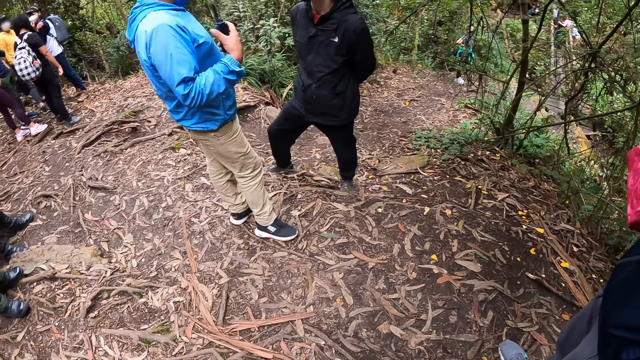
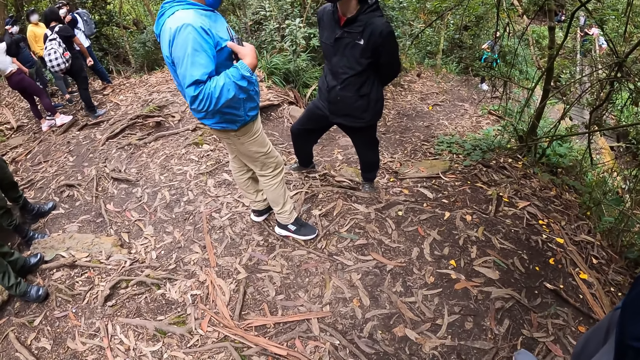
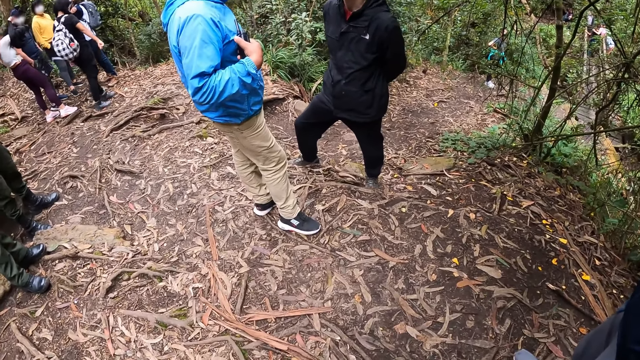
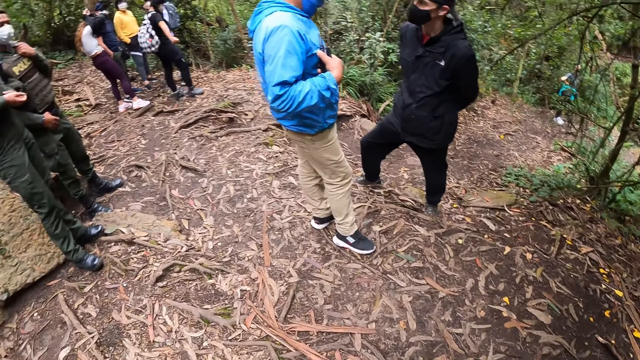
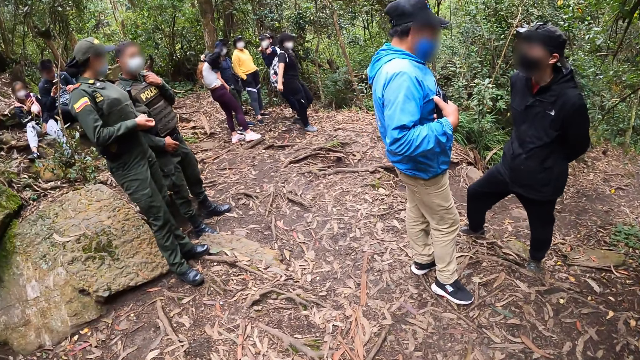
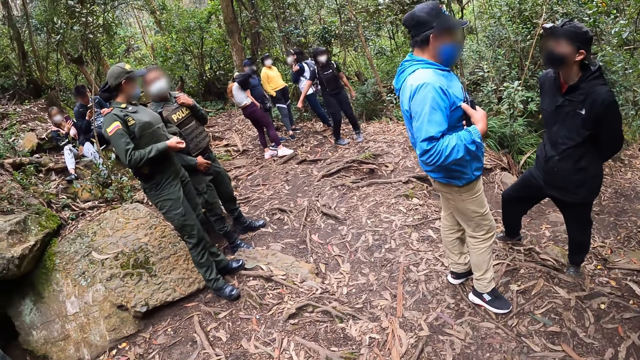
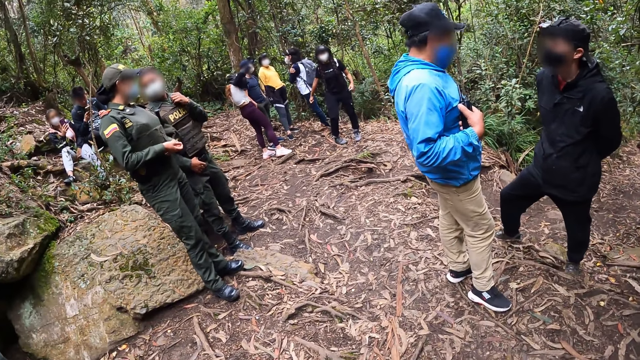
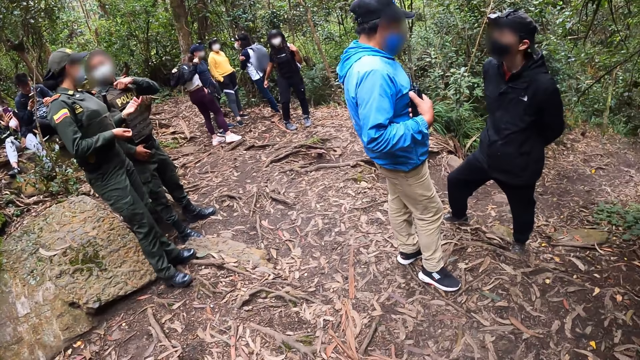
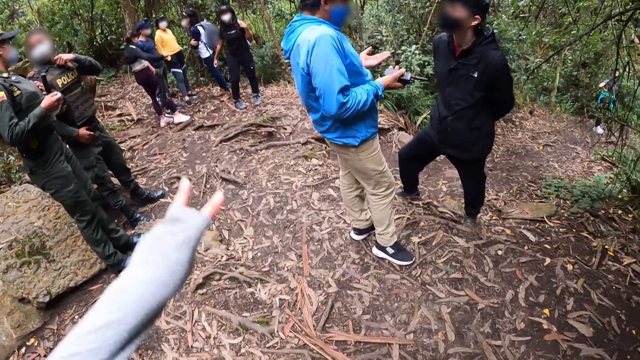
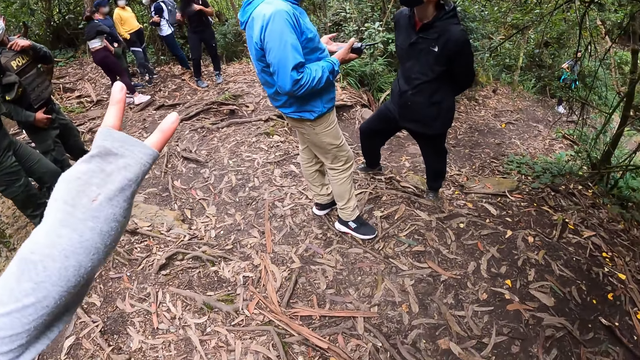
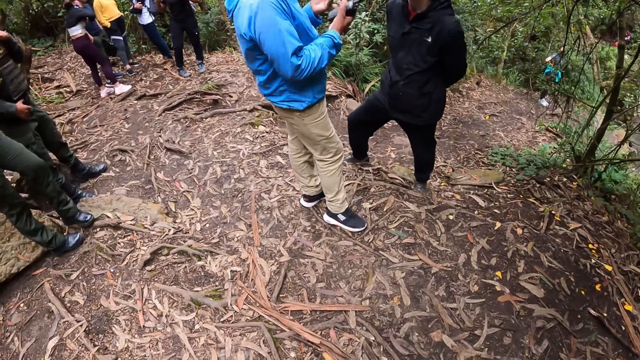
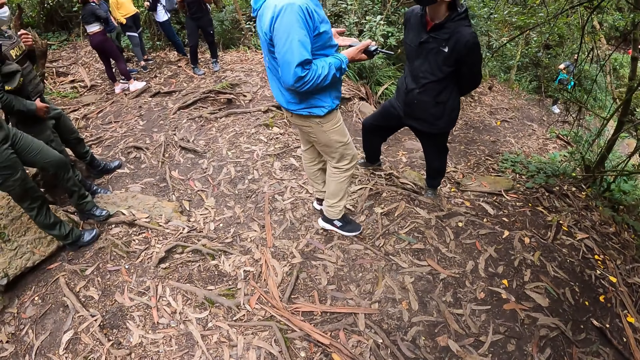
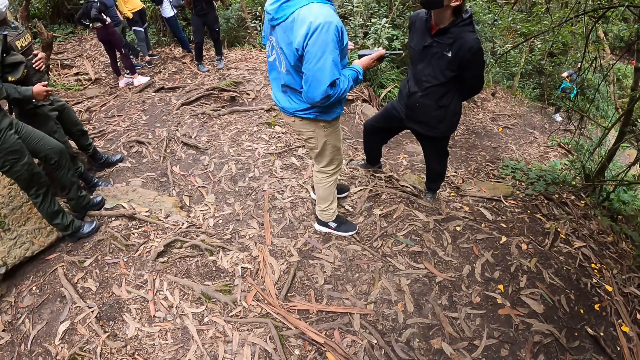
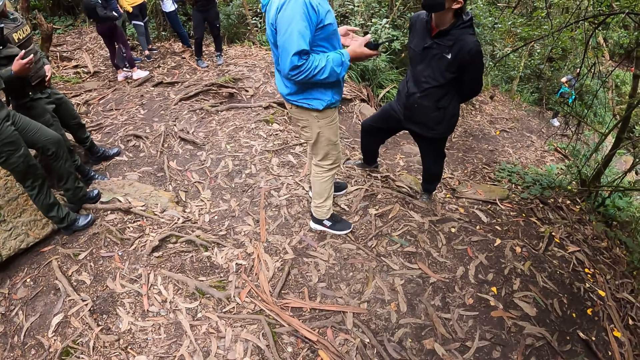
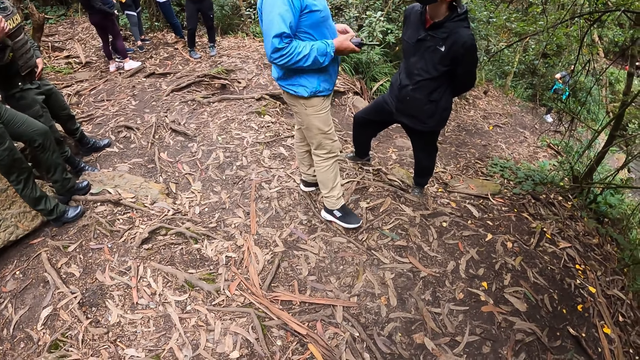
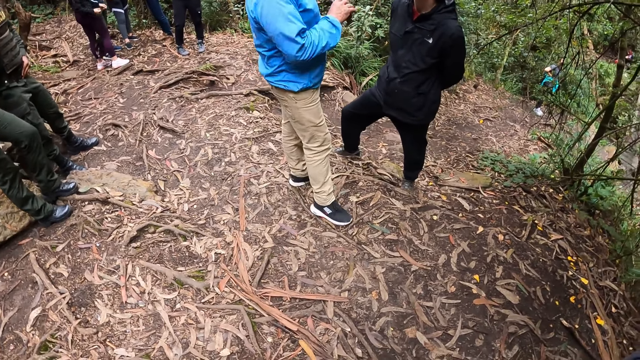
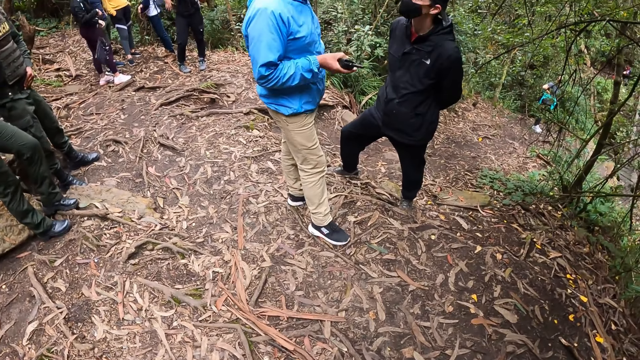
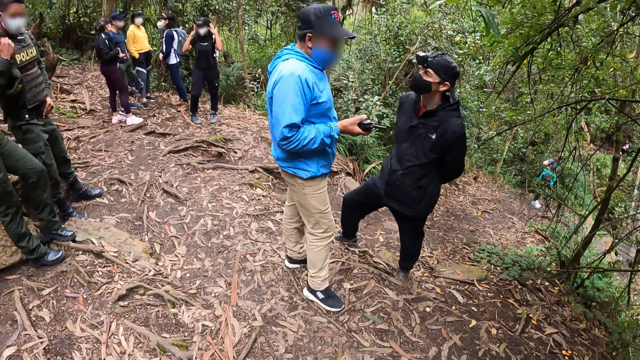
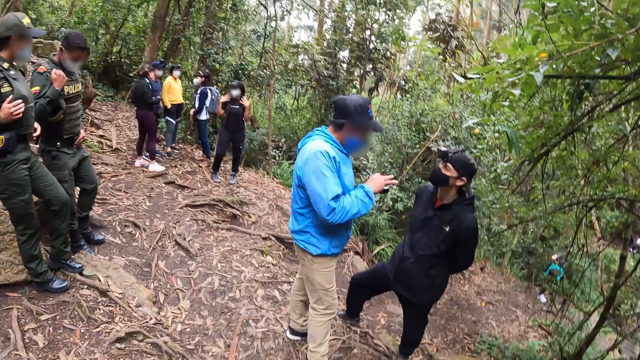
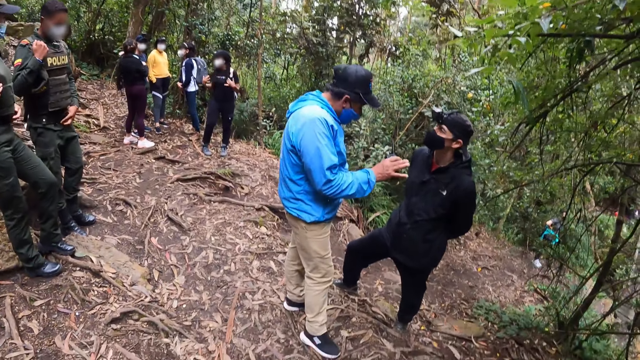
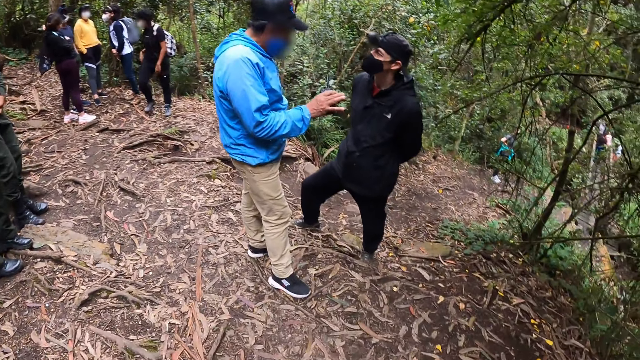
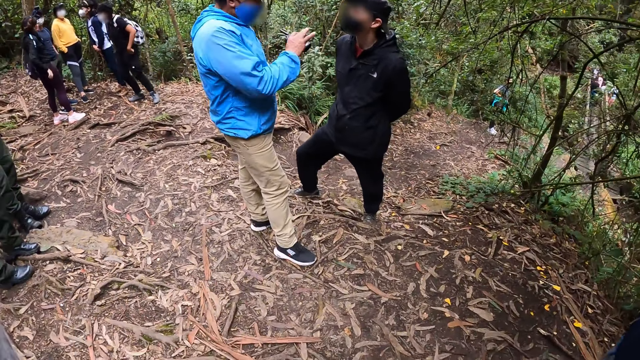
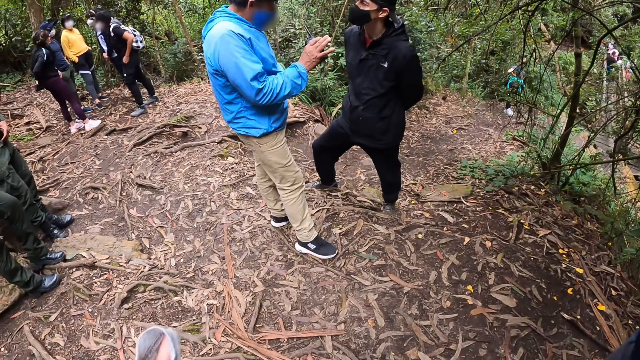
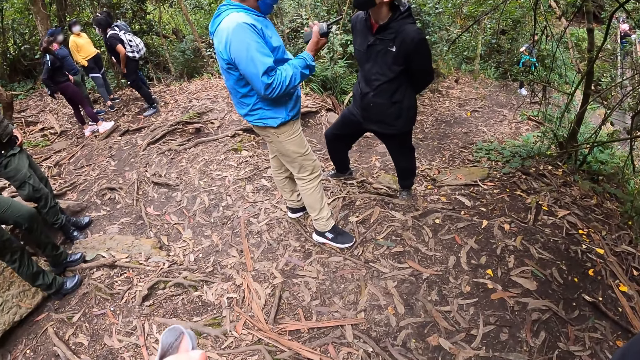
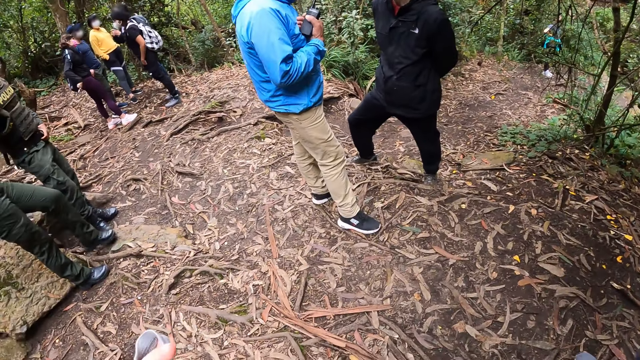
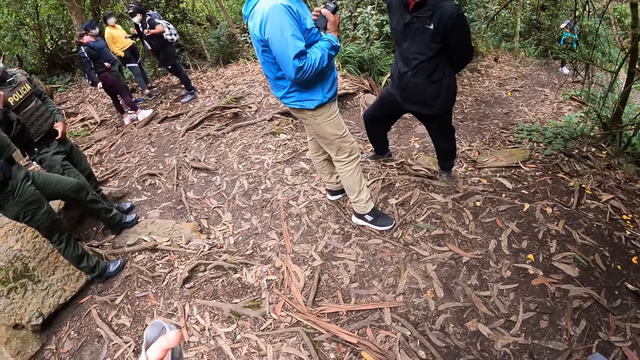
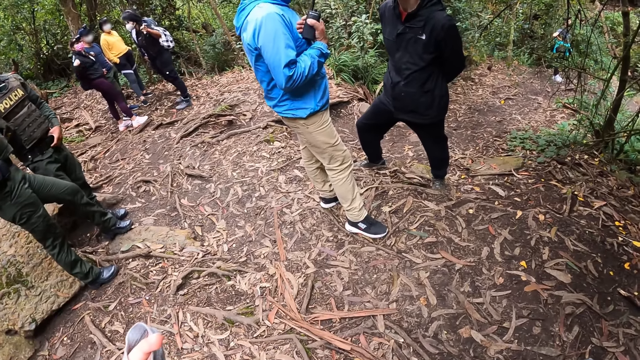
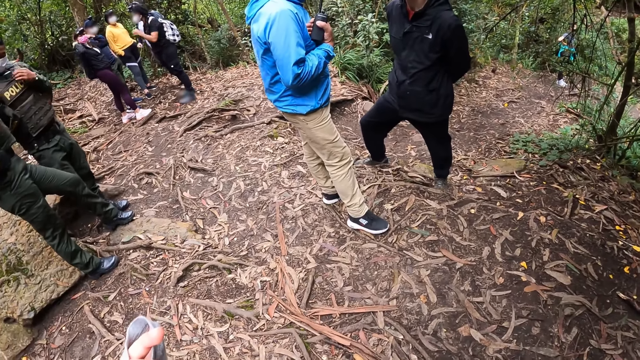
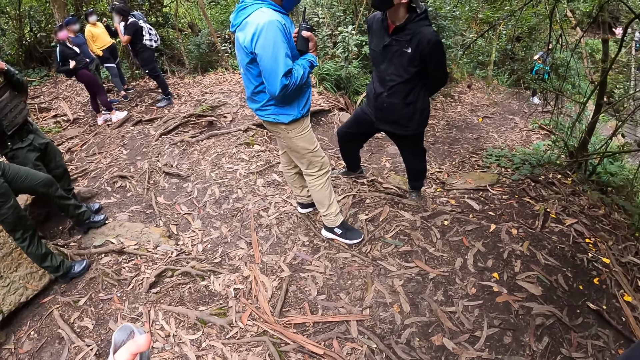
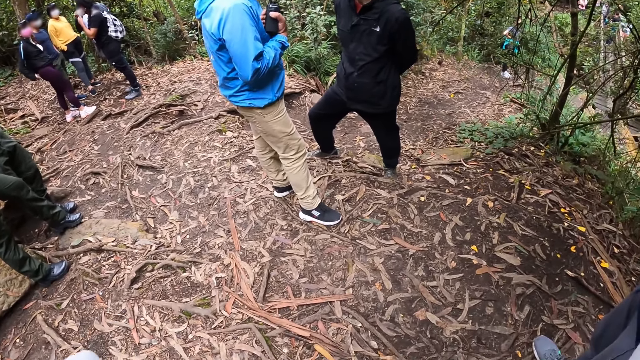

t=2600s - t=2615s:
The man makes hand gestures with the walkie-talkie in his right hand. The man makes hand gestures with his hands. The camera wearer makes a hand gesture with her left hand. She lifts her left hand toward her face.

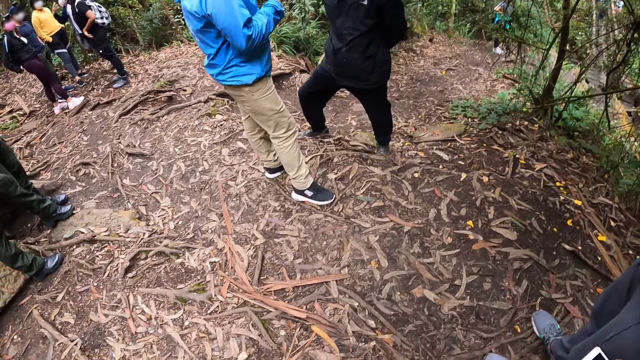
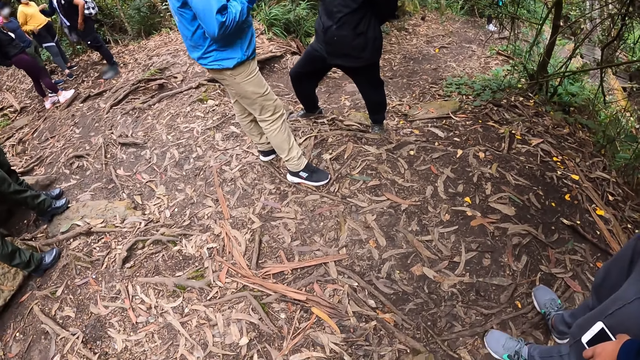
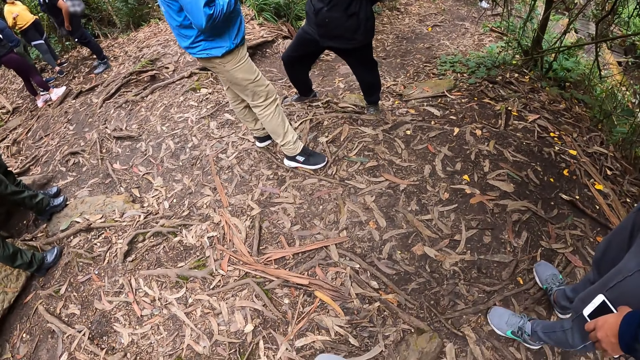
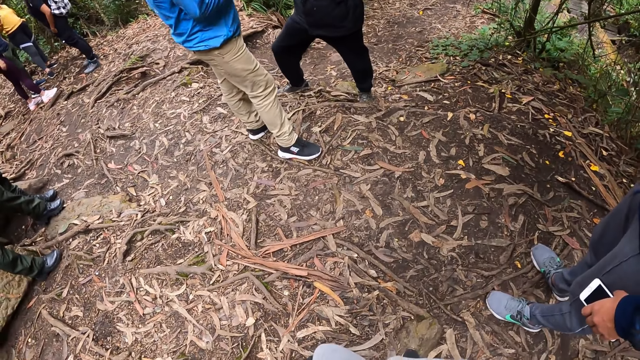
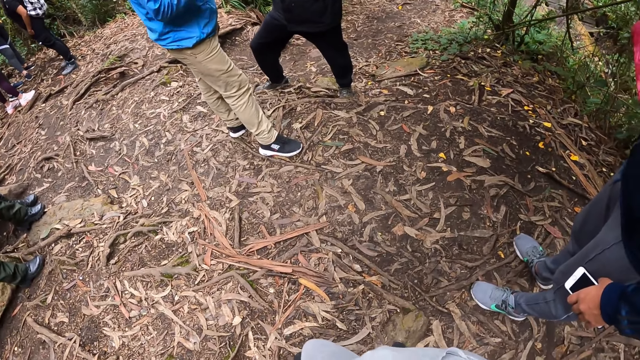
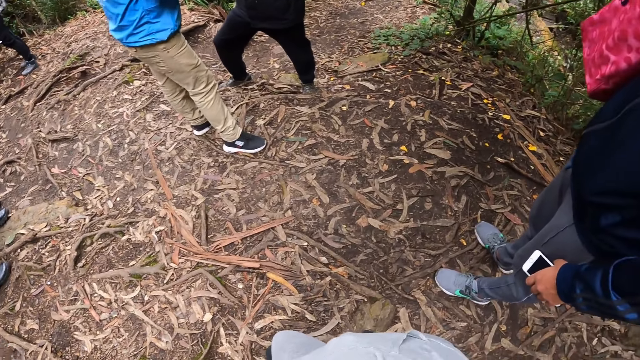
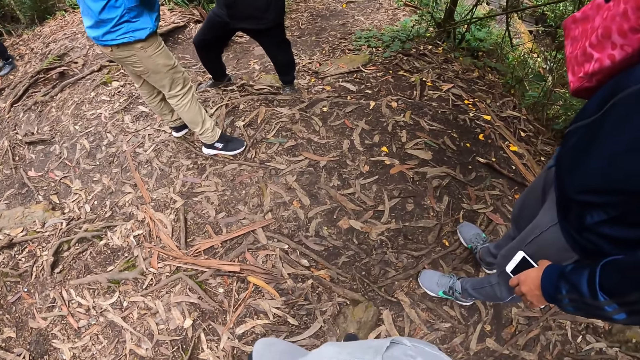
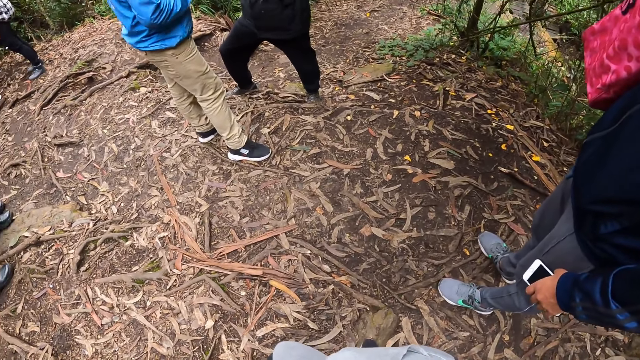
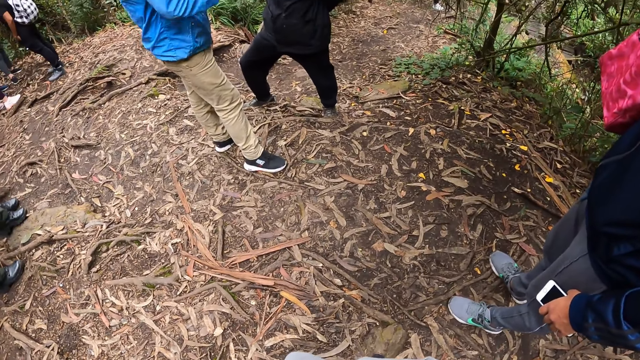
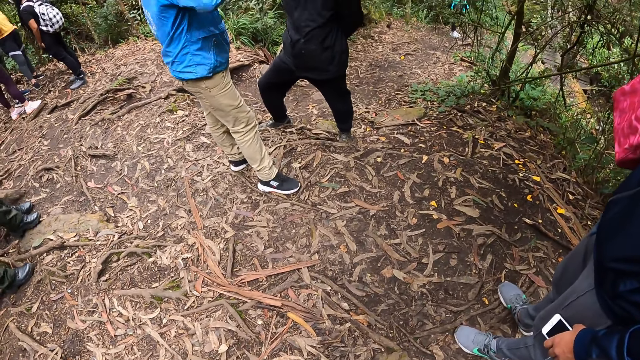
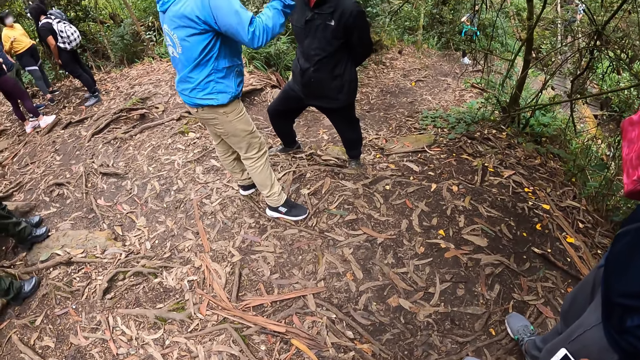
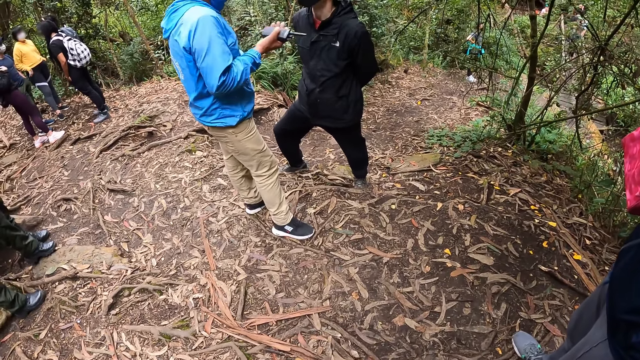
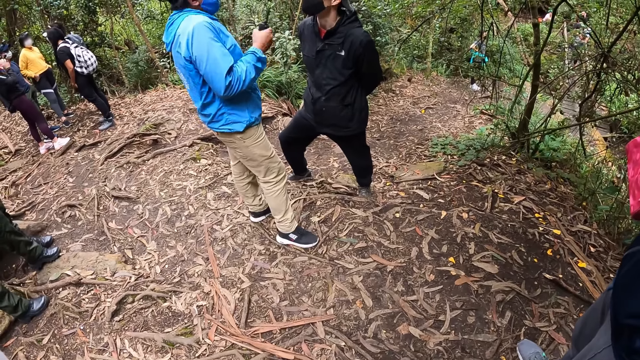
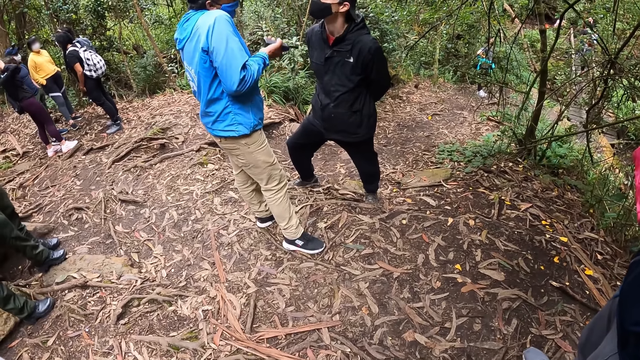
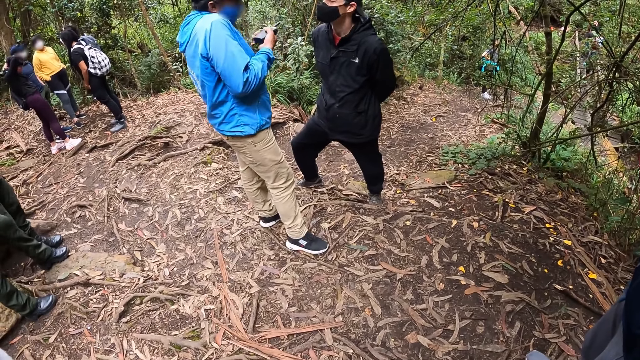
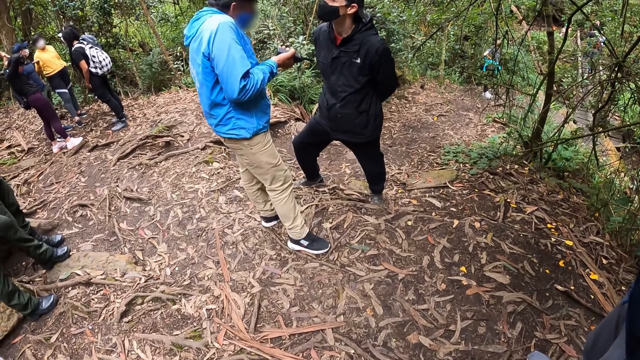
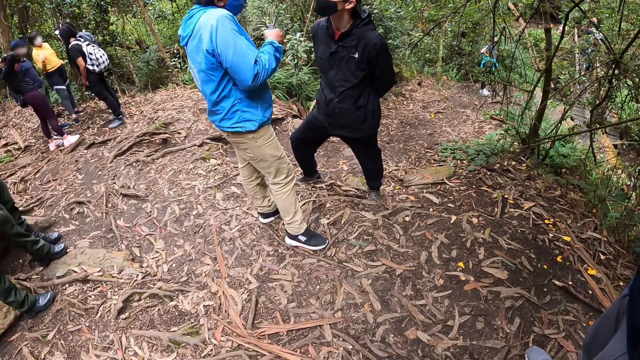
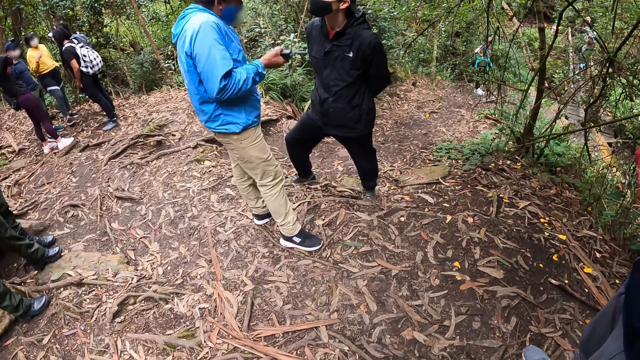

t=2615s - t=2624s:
The man moves his head around.
